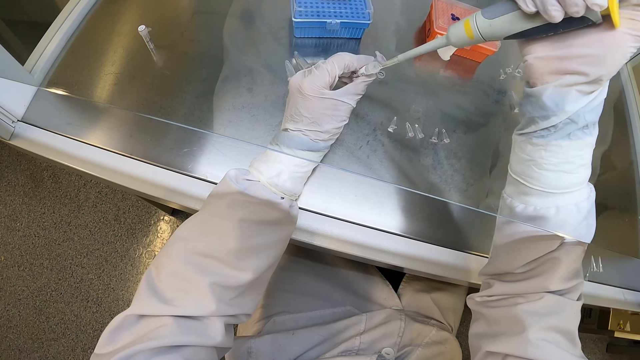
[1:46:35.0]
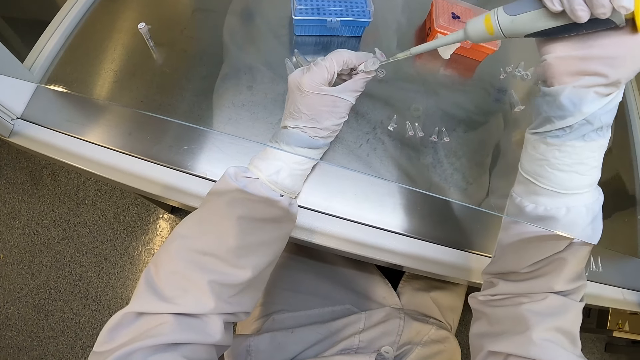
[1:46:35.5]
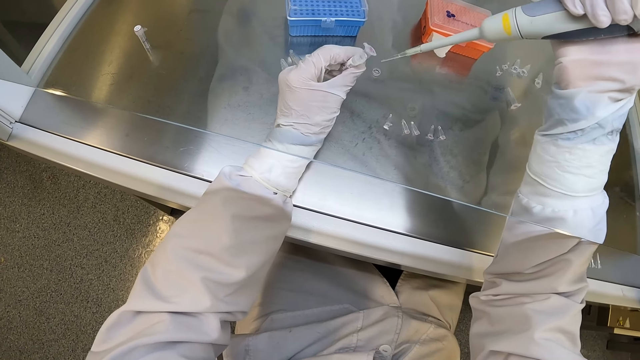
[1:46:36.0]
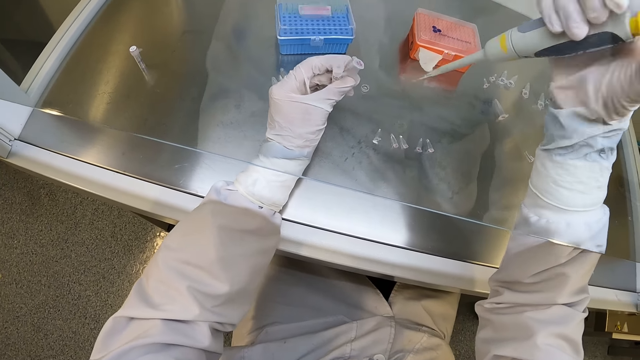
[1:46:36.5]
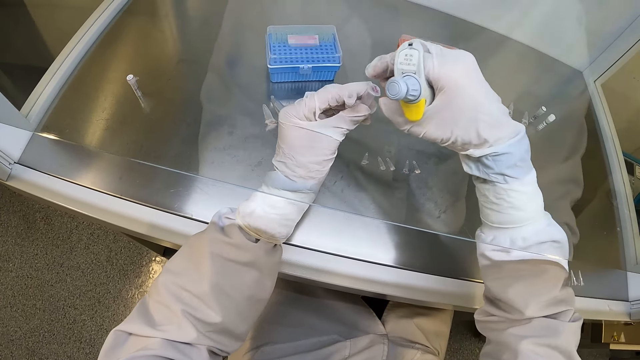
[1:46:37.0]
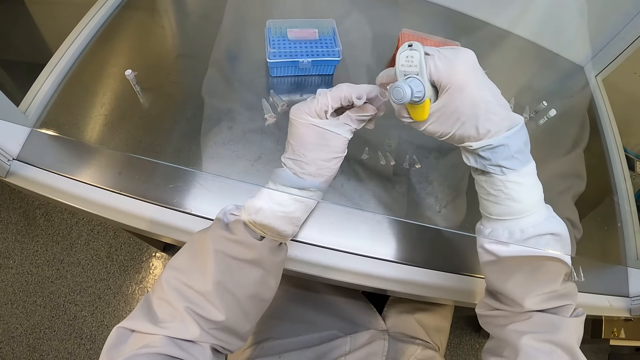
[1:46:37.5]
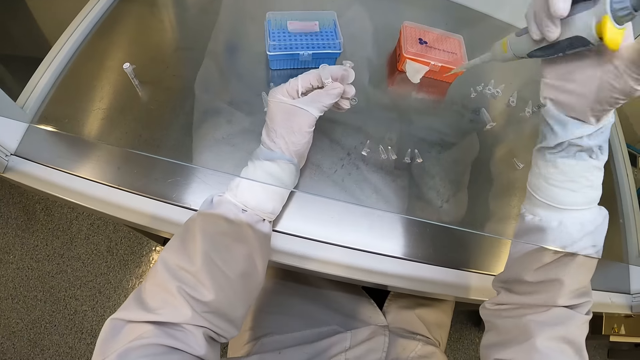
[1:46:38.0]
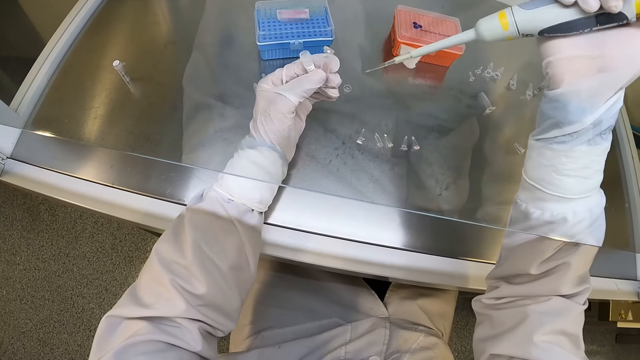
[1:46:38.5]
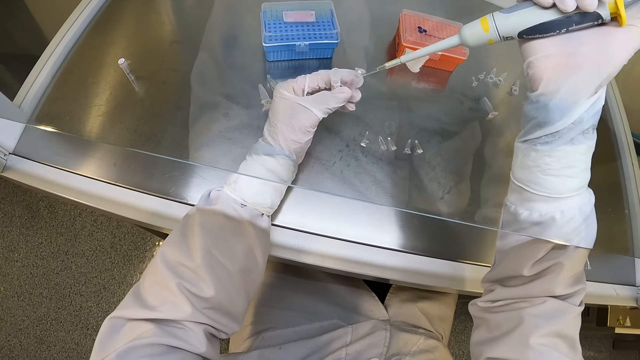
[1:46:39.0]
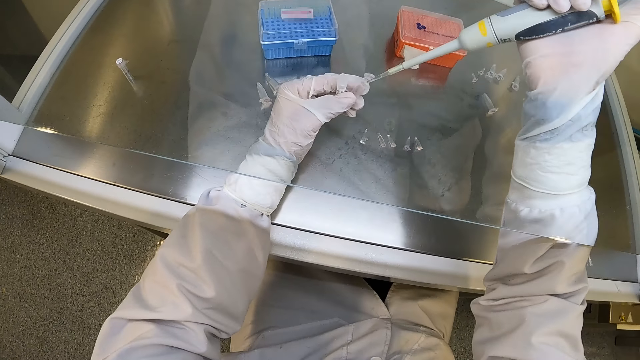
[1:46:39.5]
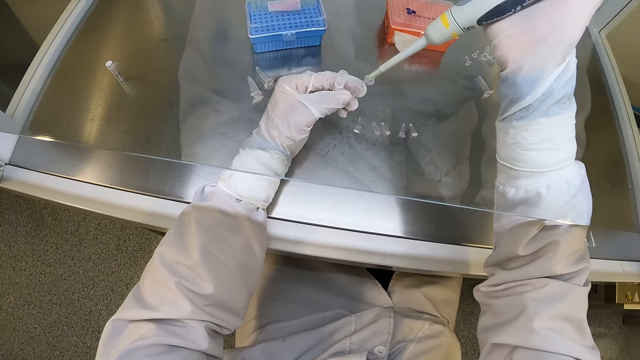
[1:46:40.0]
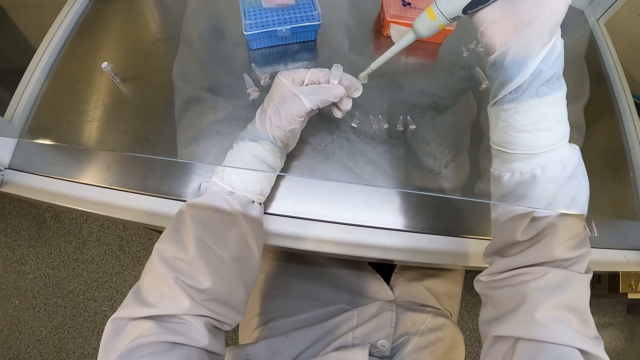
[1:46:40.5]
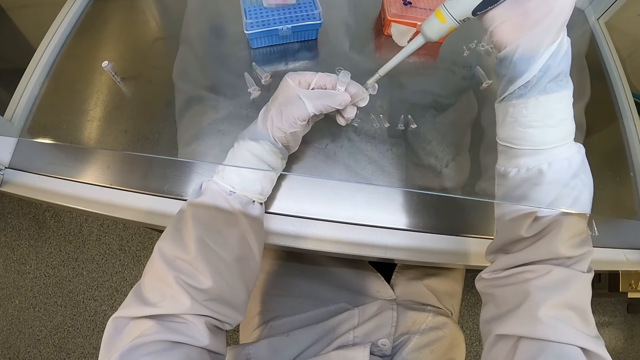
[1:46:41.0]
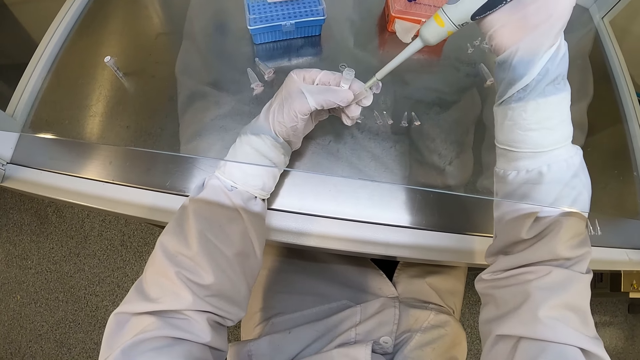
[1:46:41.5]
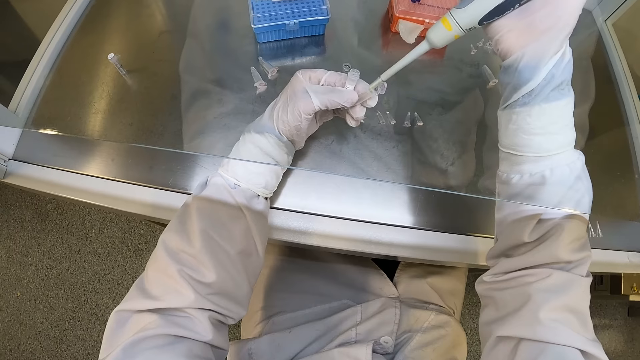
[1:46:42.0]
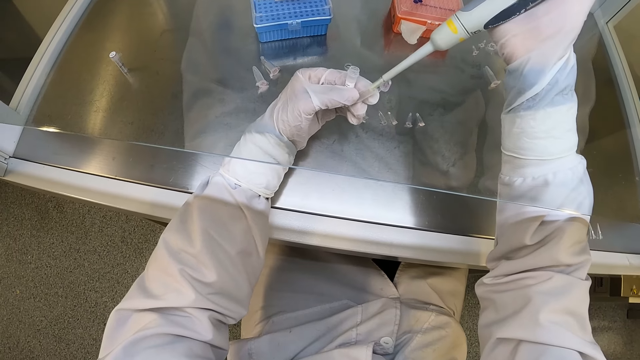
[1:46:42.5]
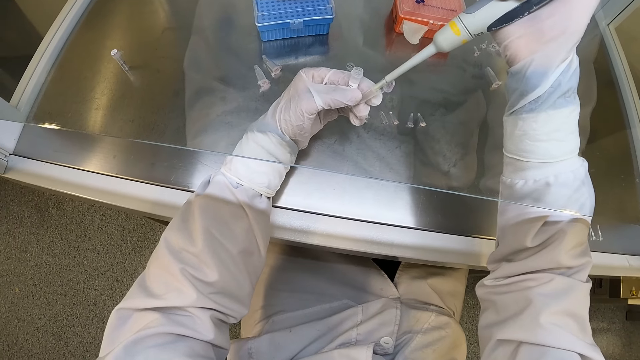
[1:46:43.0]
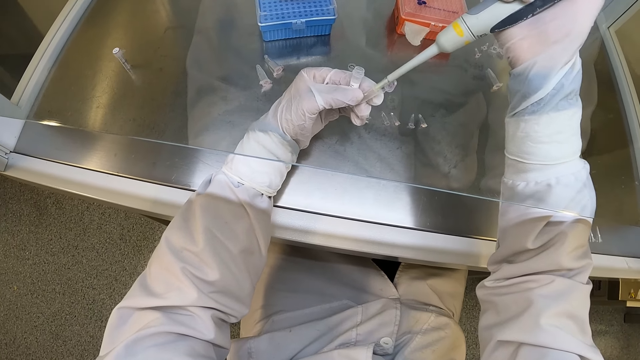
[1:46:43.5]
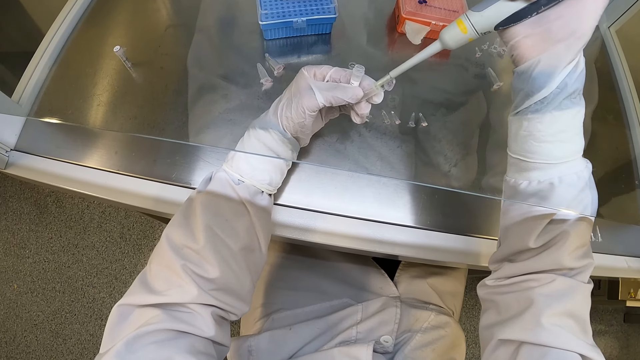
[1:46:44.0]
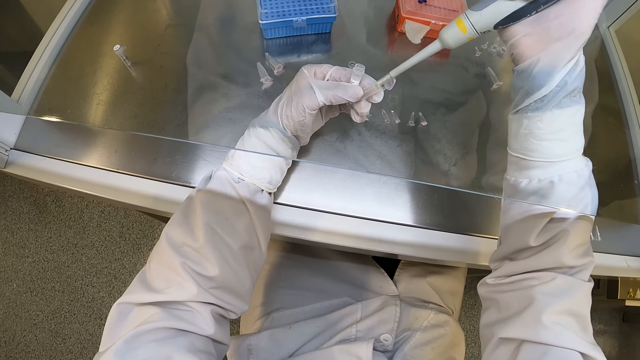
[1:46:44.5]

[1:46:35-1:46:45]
The camera wearer opens the cover of the sample test tube in his gloved left hand with his gloved right hand. He drops solution into the sample test tube in his gloved left hand with the micropipette in his gloved right hand.

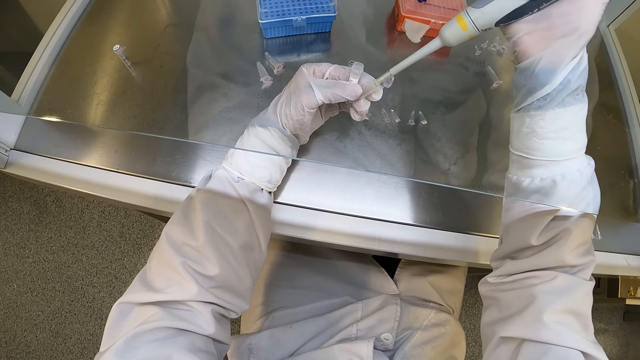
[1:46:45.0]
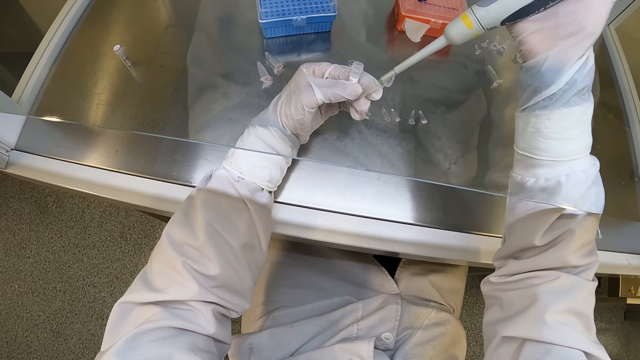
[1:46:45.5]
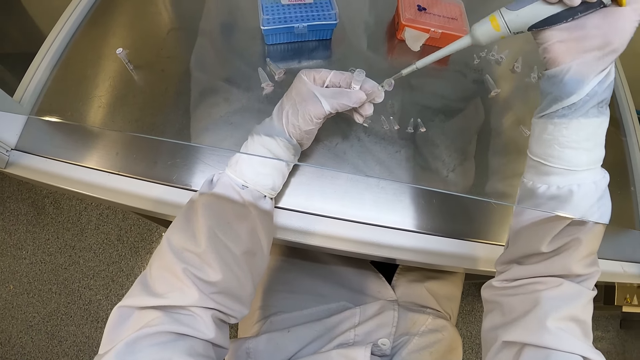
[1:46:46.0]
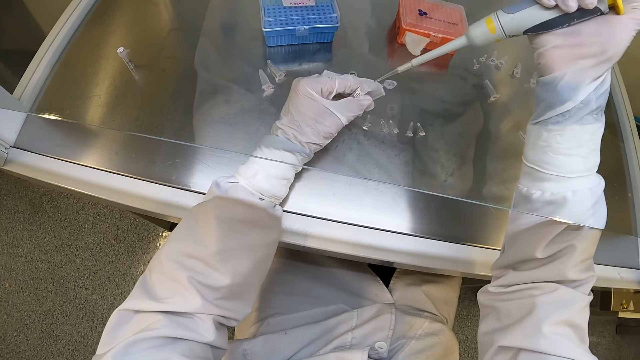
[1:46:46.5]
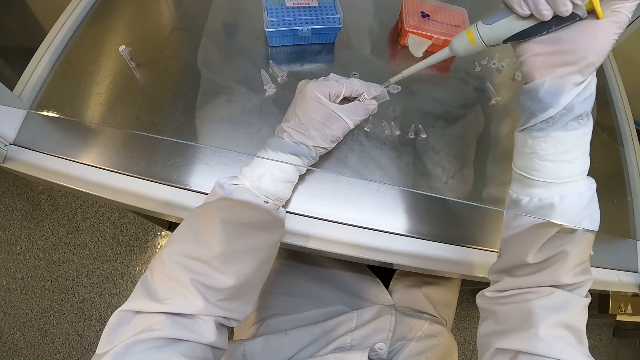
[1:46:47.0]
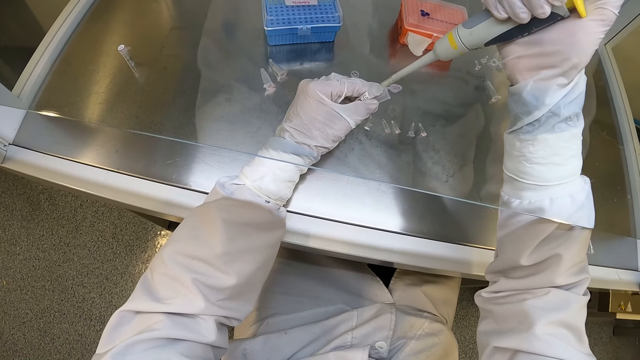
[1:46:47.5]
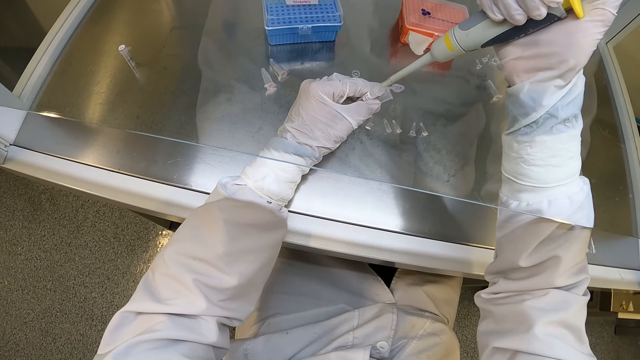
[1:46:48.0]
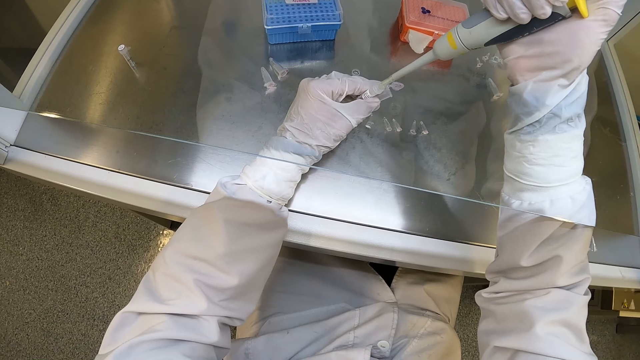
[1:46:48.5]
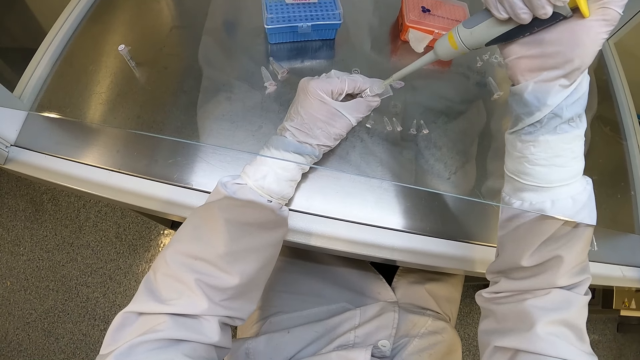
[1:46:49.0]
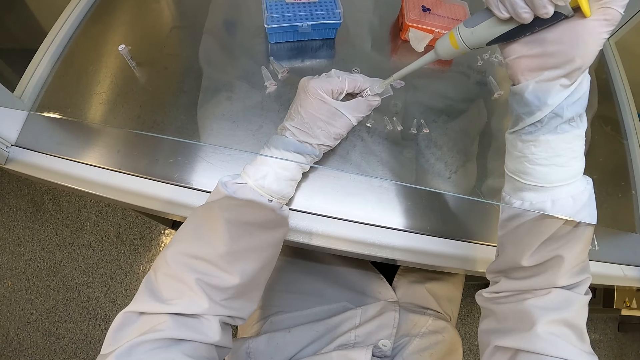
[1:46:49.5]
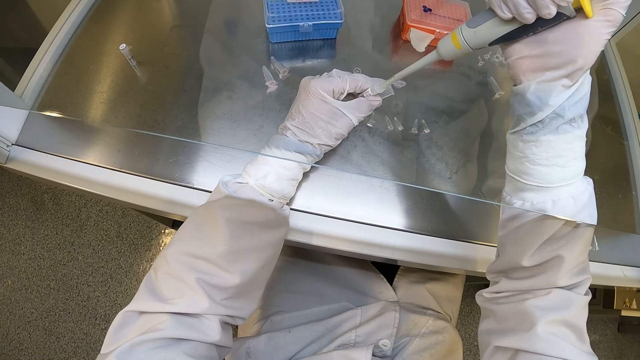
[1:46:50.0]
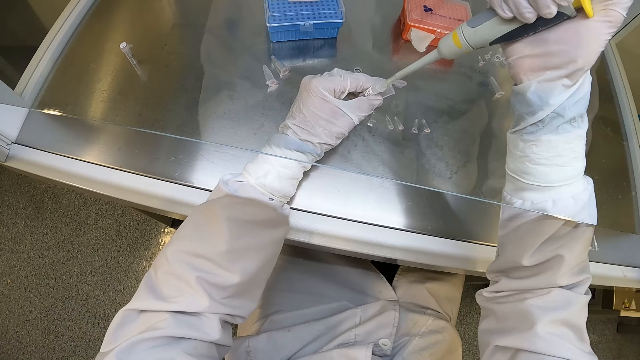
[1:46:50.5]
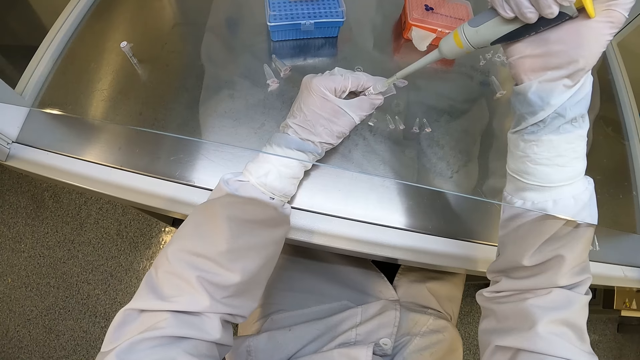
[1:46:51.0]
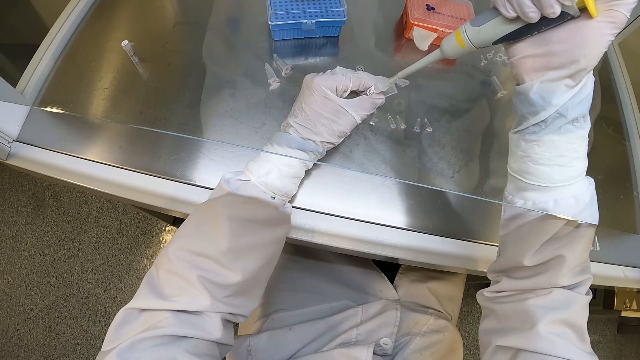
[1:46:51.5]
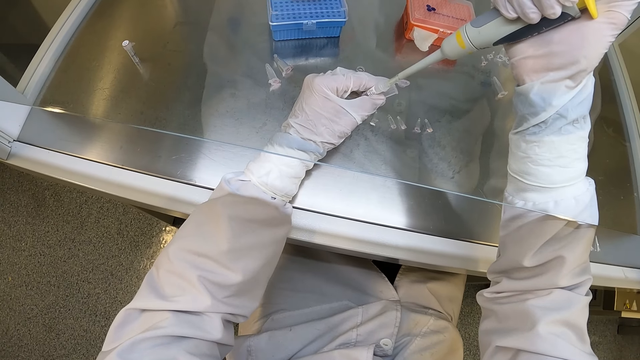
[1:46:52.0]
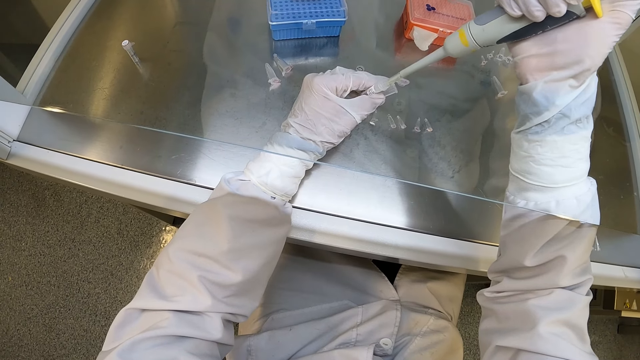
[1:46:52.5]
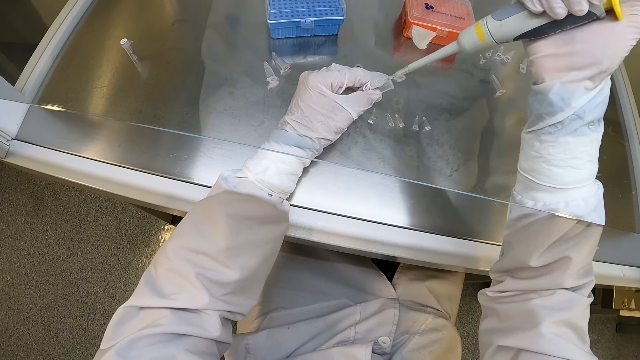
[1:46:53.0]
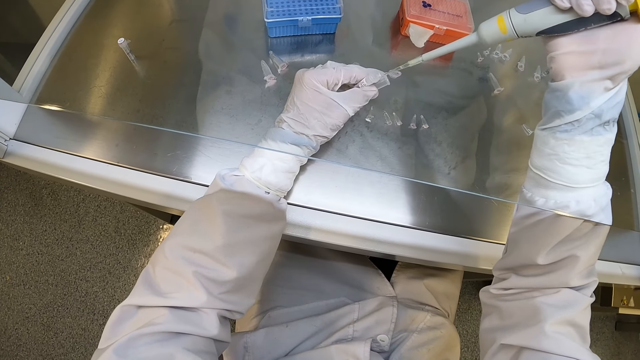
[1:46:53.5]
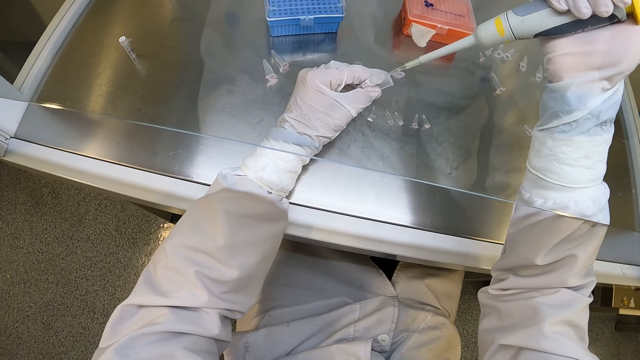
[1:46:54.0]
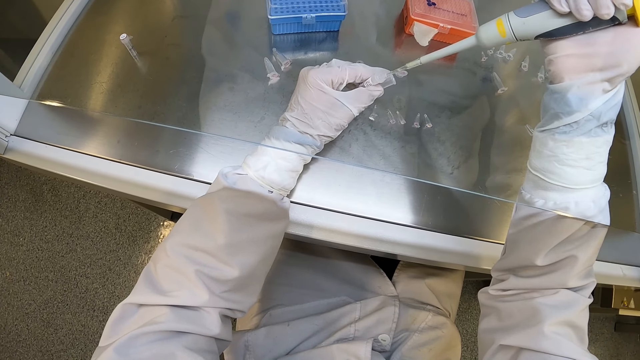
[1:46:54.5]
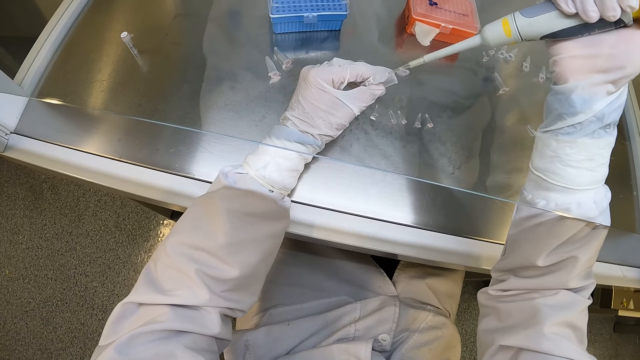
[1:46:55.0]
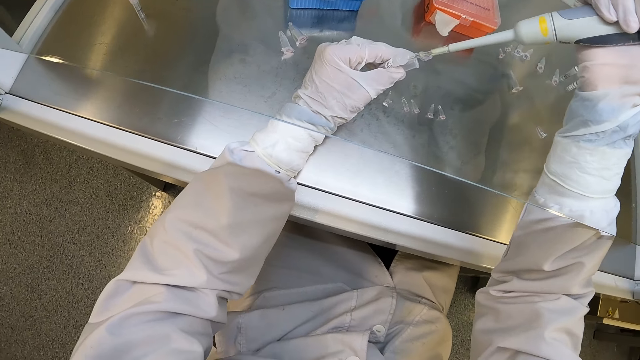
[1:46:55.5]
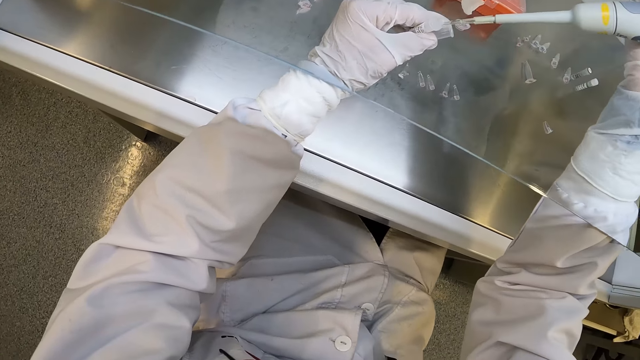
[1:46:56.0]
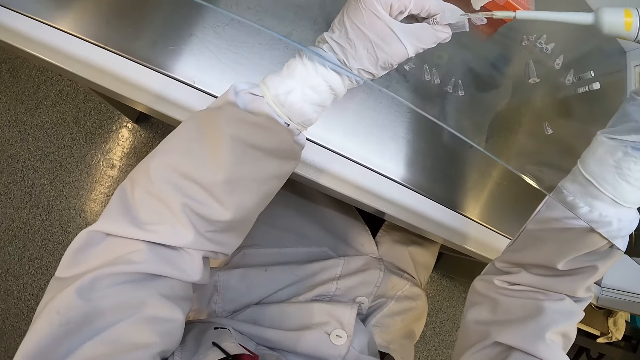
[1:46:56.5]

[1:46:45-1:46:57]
The camera wearer takes solution from the sample test tube in his gloved left hand with the micropipette in his gloved right hand.
